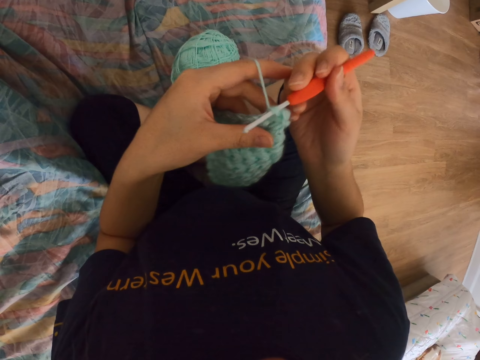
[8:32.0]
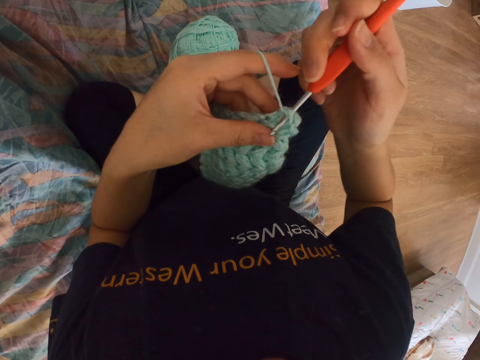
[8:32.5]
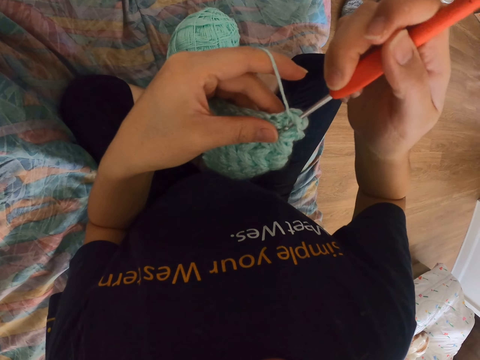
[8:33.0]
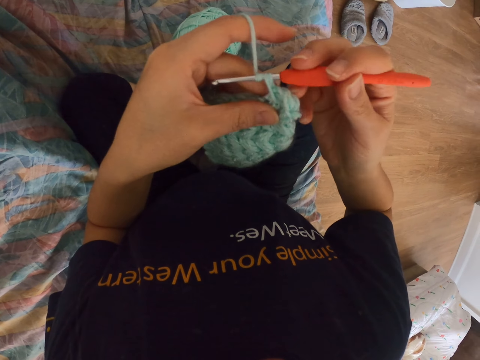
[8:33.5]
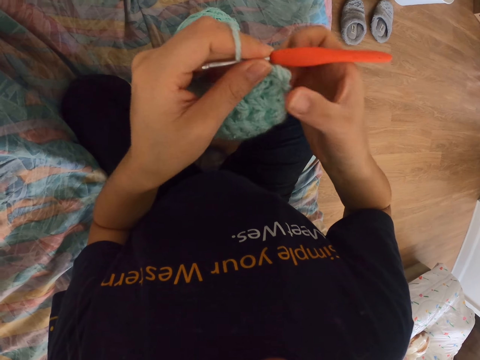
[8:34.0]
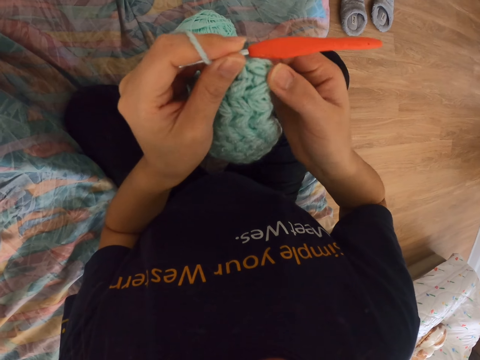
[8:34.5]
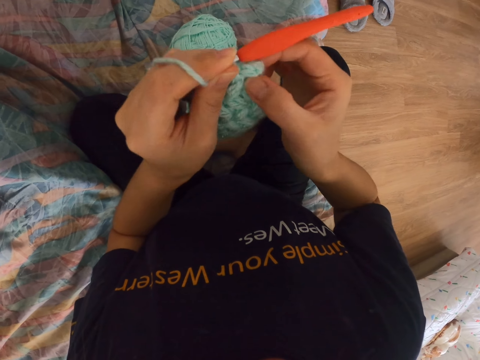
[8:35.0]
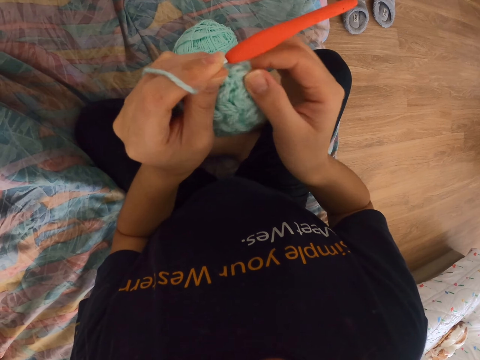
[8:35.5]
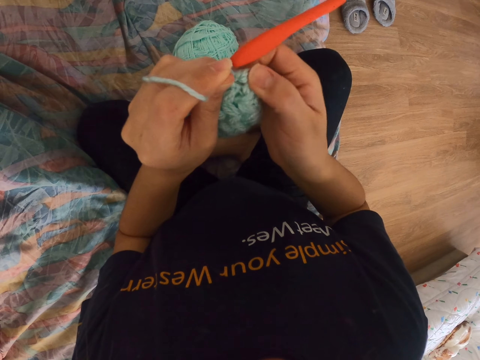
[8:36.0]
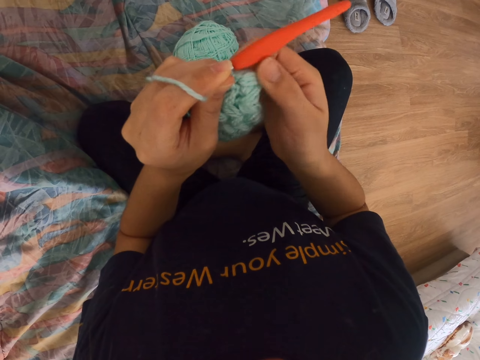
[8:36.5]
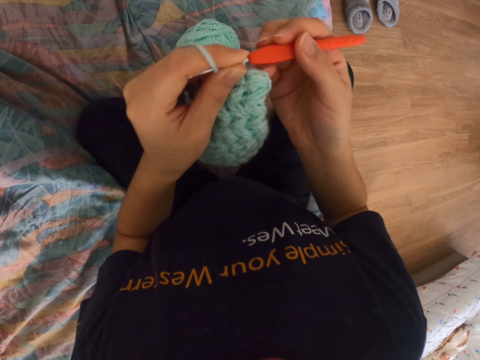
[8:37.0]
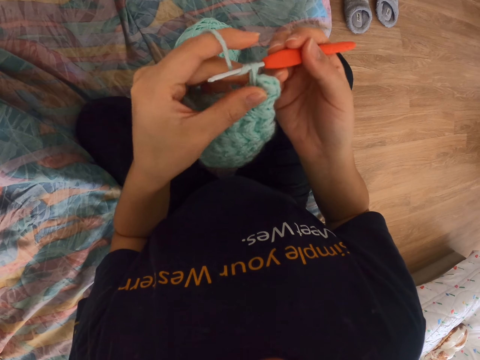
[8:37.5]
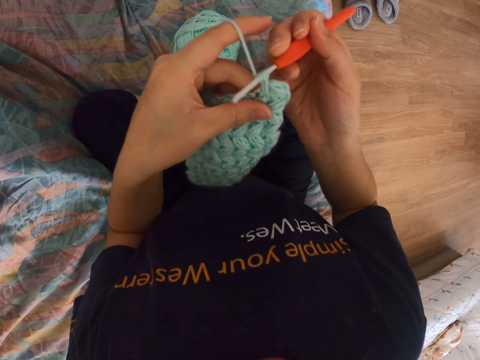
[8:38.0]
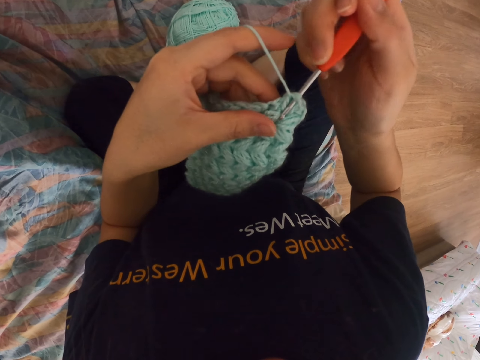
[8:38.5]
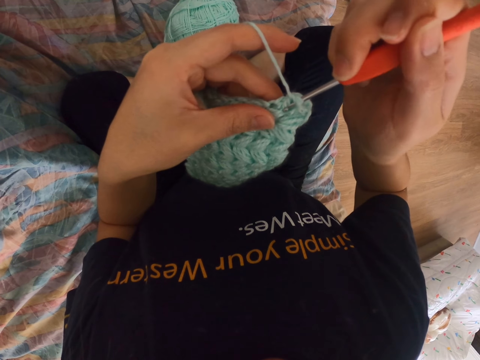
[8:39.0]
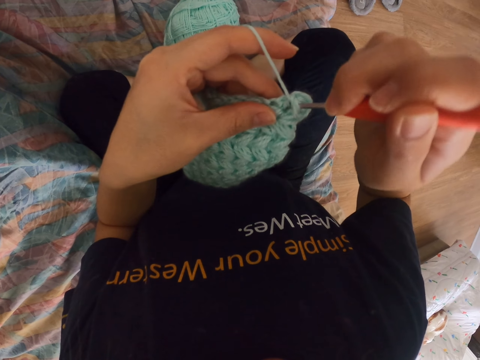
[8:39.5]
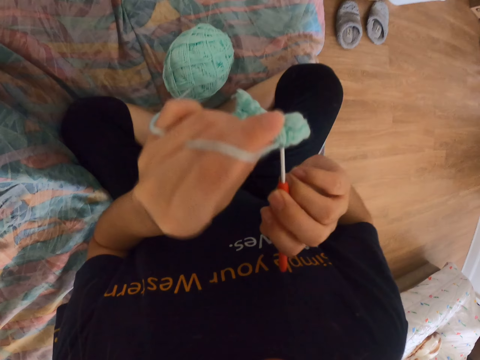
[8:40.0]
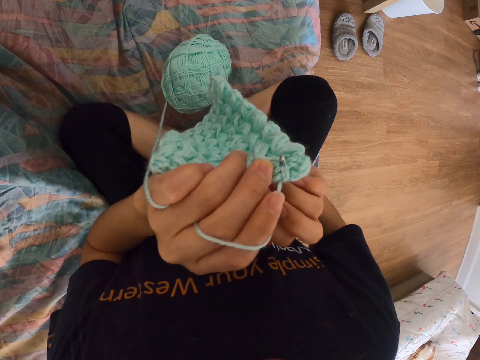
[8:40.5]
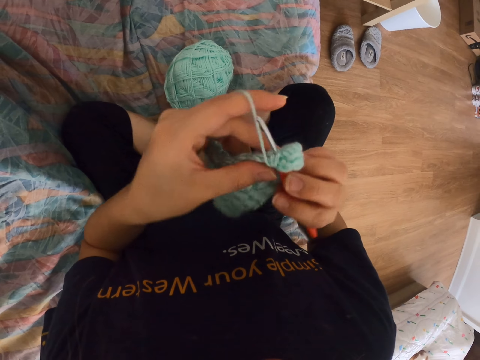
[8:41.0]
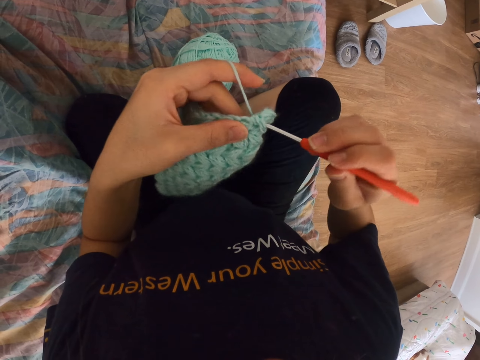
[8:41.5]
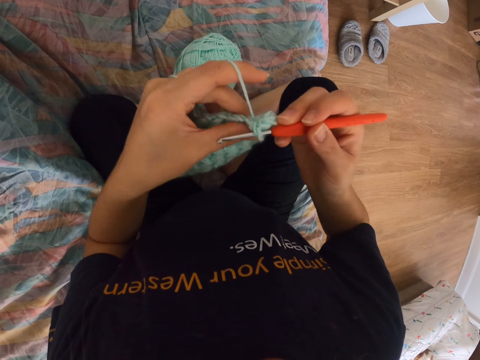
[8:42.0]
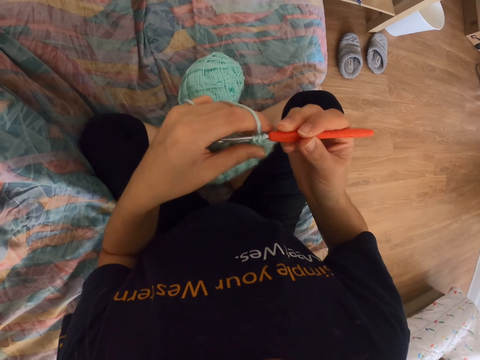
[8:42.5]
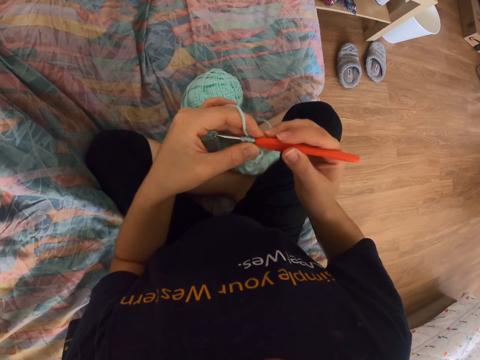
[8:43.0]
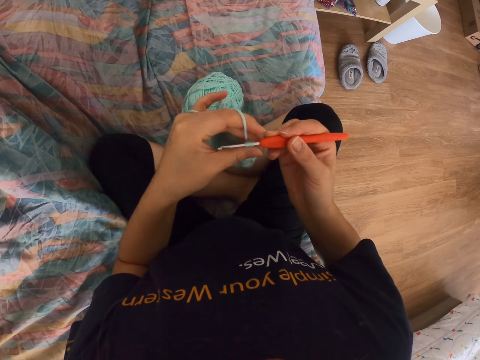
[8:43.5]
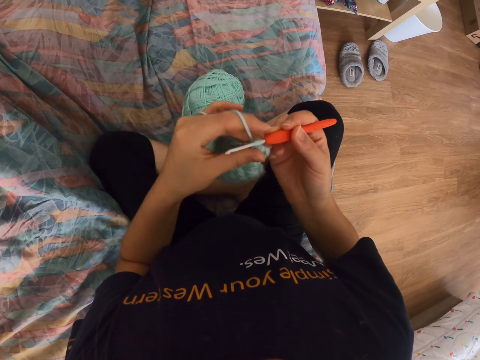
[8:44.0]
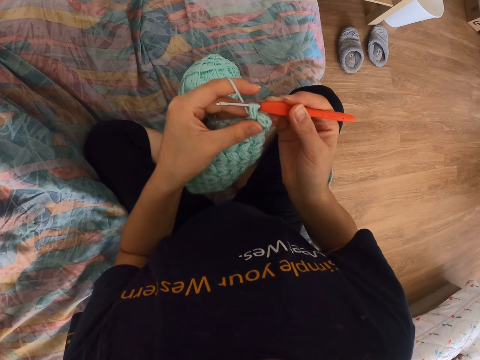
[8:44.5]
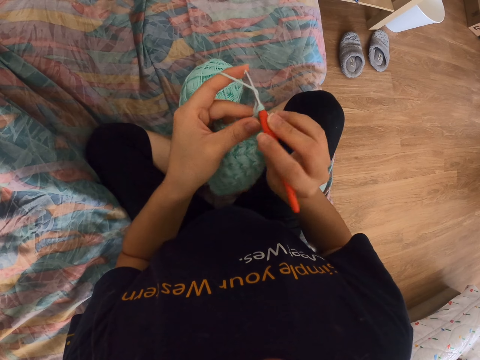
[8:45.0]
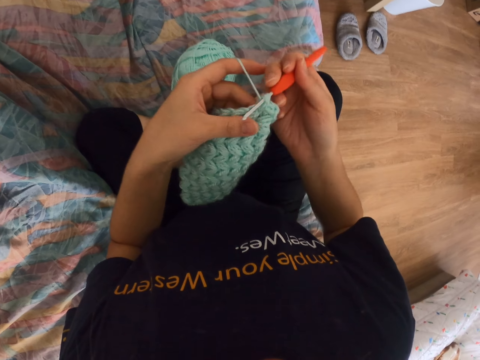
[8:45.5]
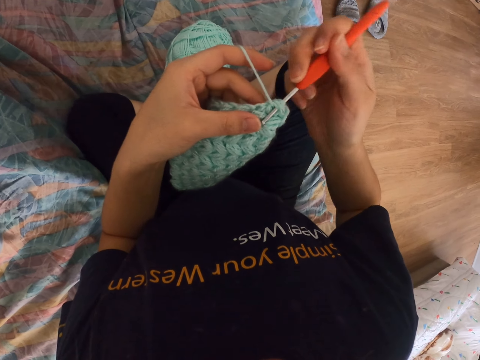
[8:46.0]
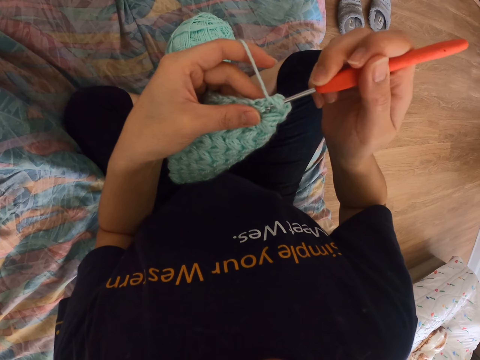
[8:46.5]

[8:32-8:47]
The camera wearer holds the crochet needle. They touch the crochet cloth. They hold the crochet hook. They pull the yarn. They crochet the cloth.

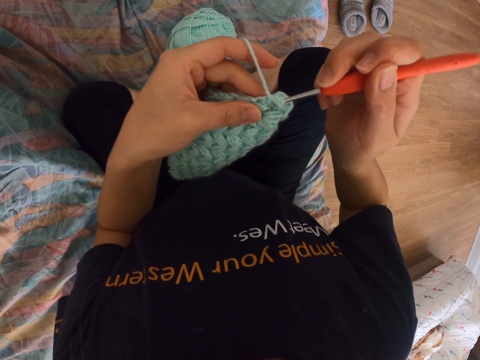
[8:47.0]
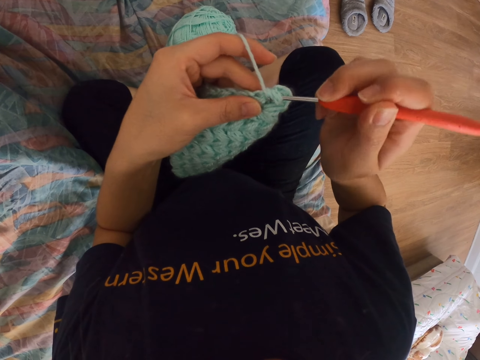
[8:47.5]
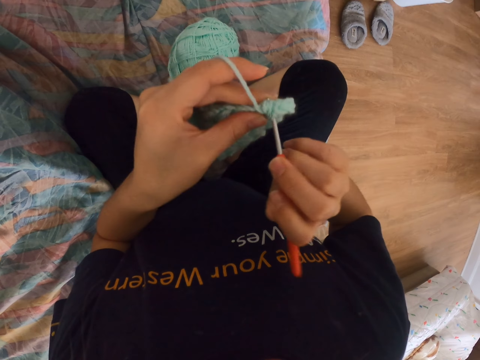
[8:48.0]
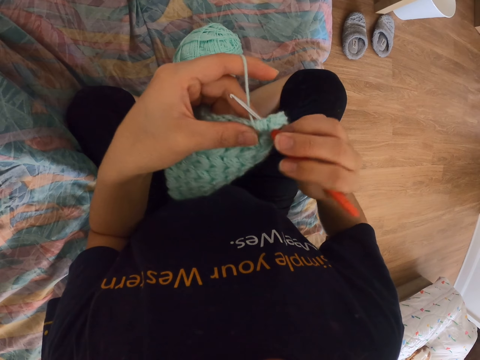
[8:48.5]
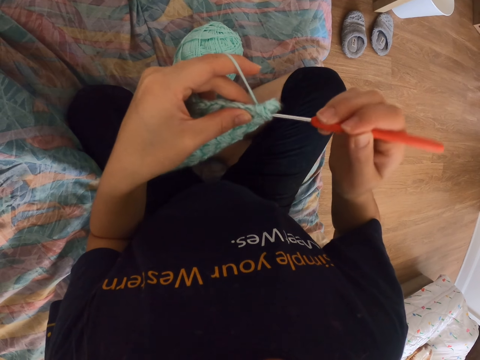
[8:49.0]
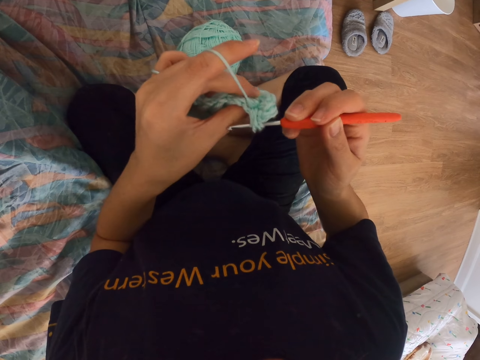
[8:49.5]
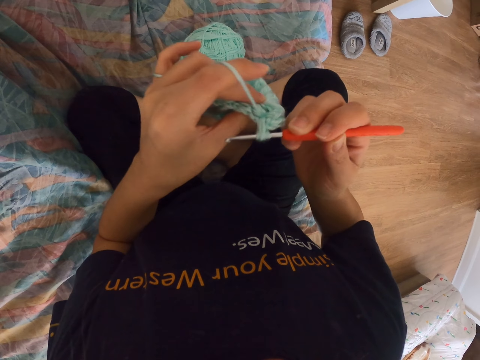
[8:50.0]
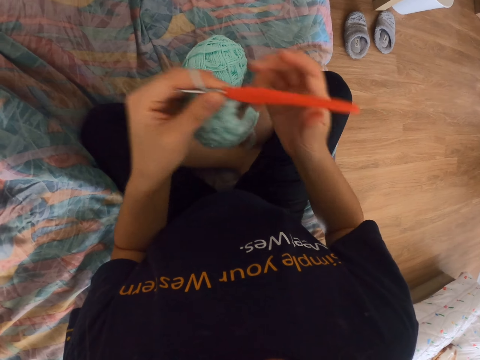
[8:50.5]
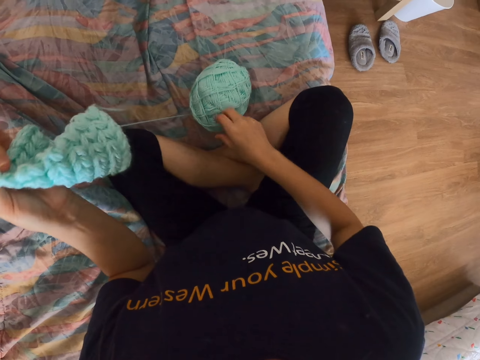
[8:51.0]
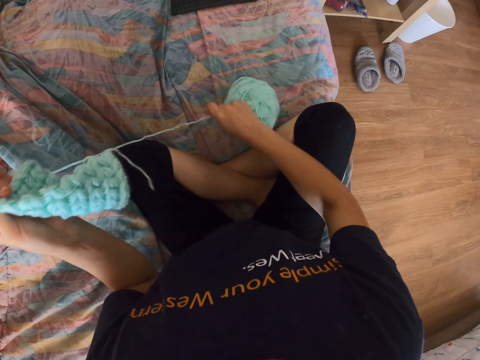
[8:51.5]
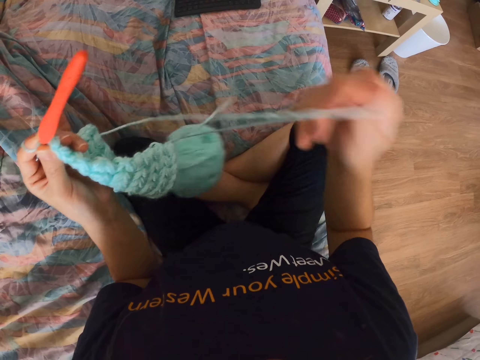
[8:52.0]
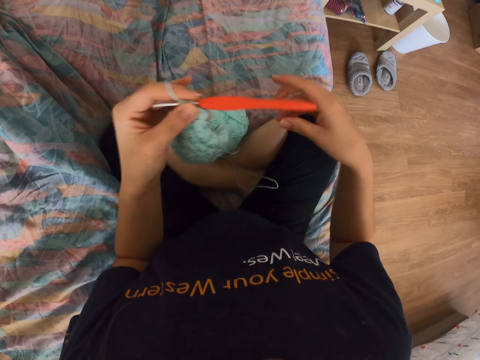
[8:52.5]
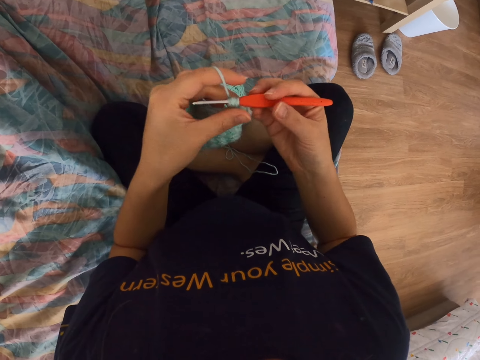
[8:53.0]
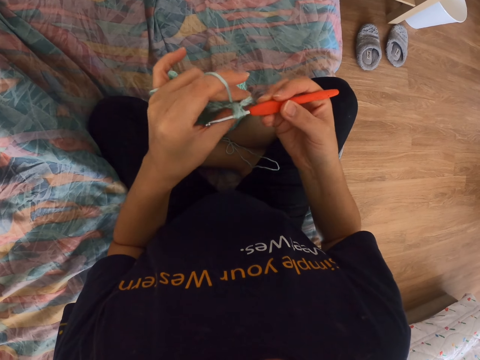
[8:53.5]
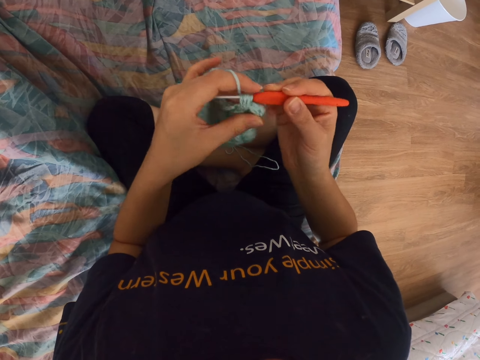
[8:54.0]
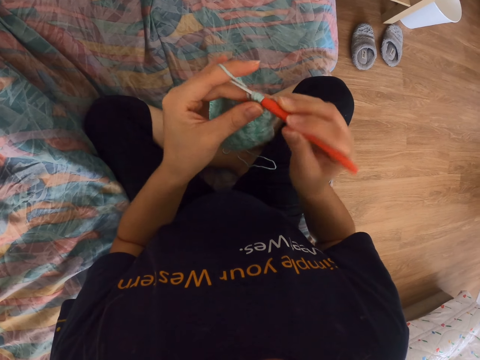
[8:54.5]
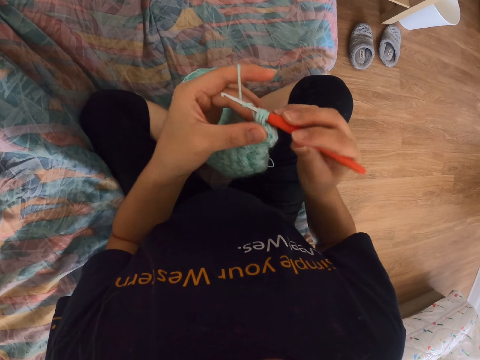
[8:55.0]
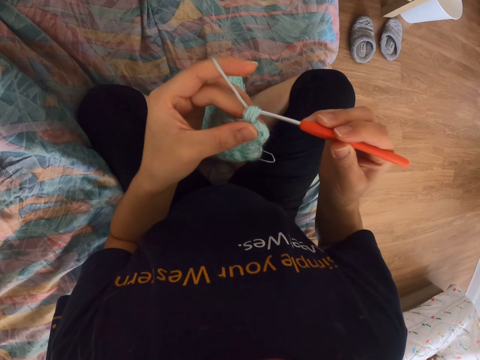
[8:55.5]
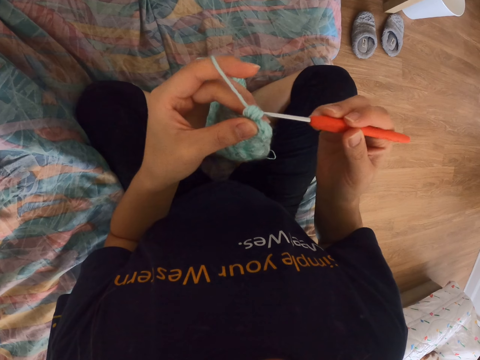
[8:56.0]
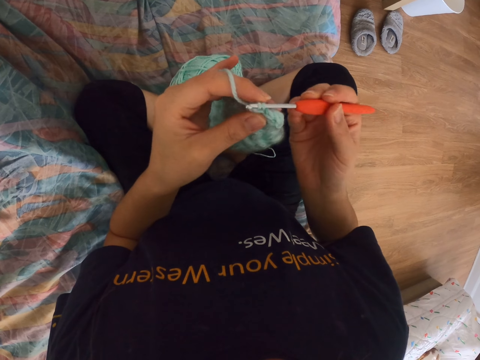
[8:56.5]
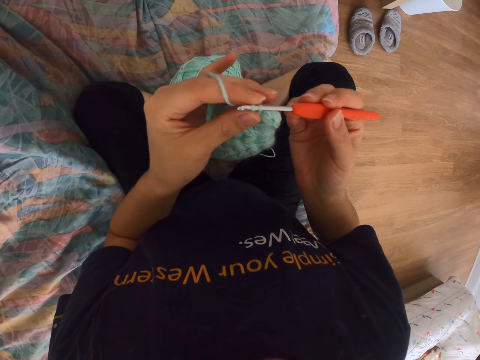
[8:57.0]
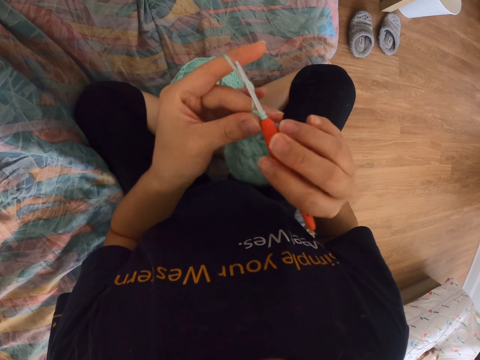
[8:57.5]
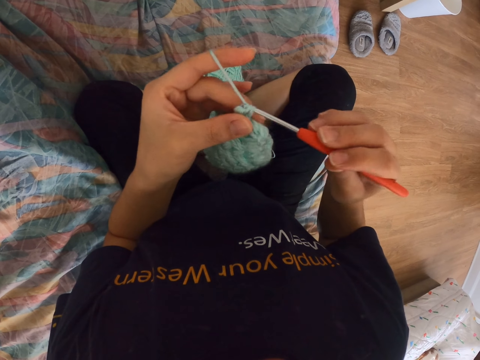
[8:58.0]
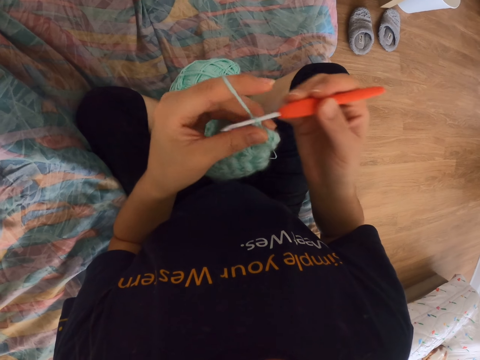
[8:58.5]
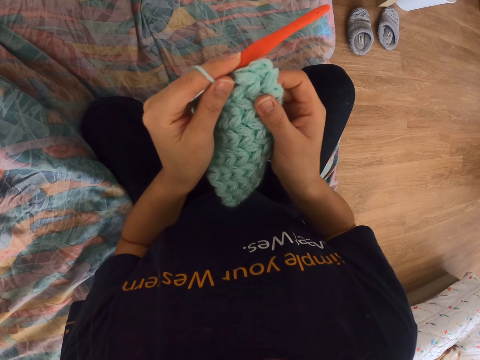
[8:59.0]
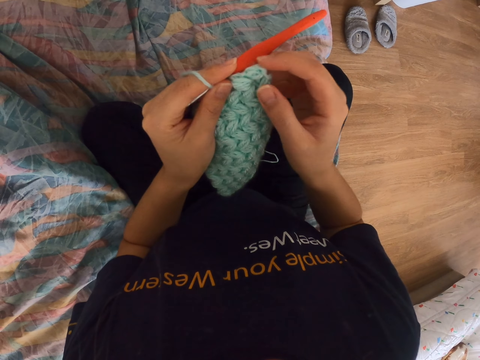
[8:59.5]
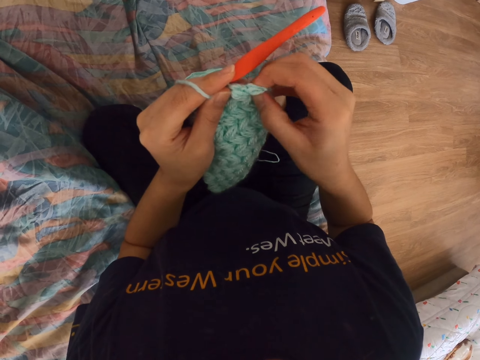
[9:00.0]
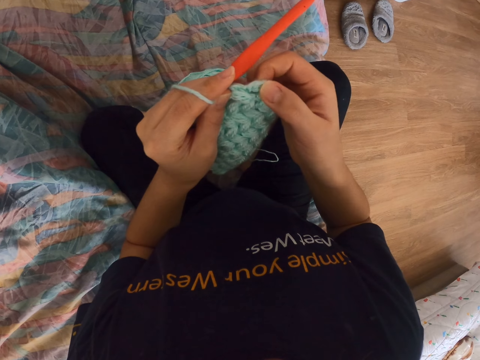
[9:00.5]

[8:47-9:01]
The camera wearer knits. They pull the thread, hold the crochet hook. They check the knitted part. They crochet a cloth. They knit.
